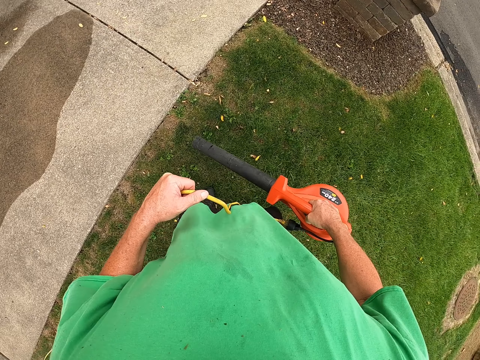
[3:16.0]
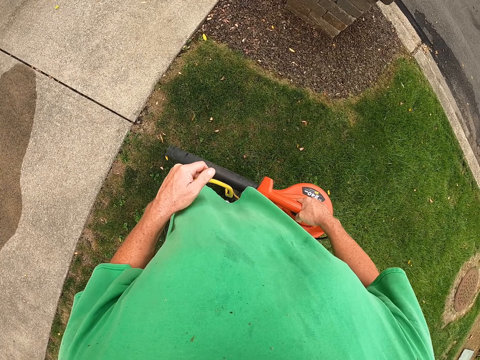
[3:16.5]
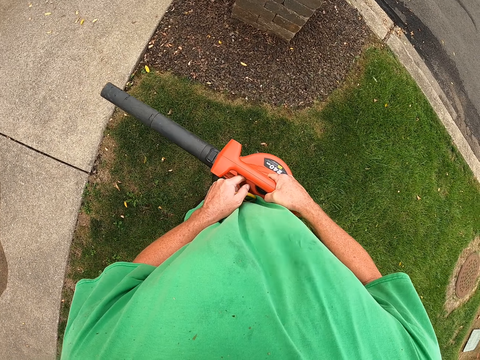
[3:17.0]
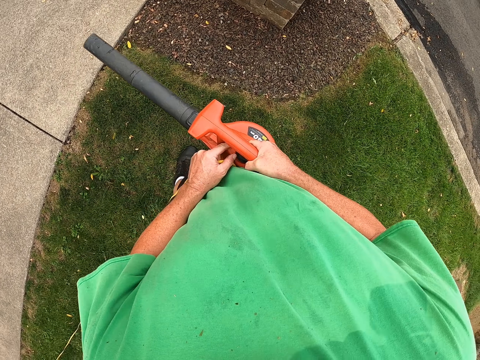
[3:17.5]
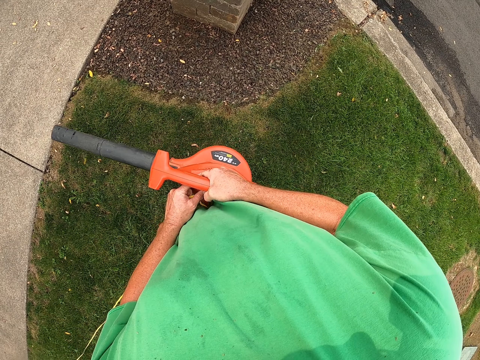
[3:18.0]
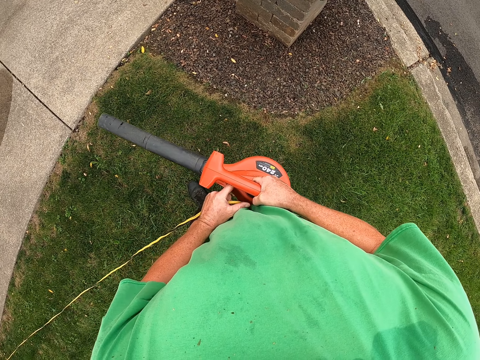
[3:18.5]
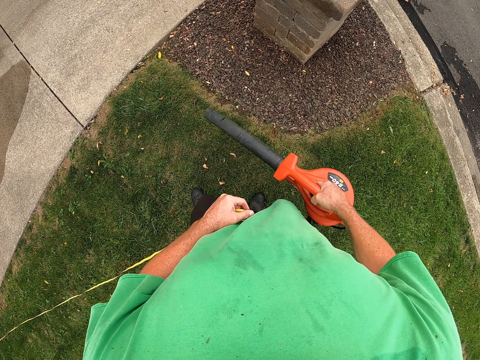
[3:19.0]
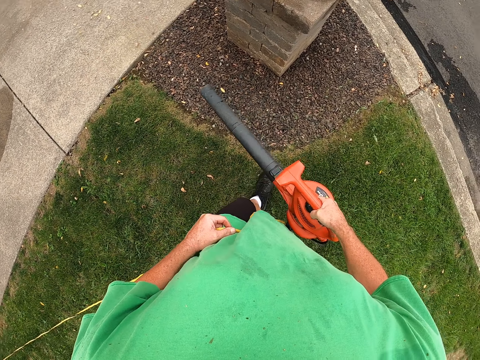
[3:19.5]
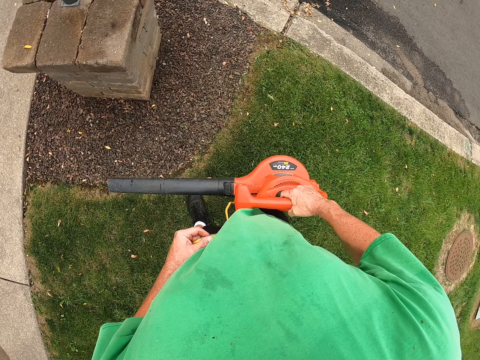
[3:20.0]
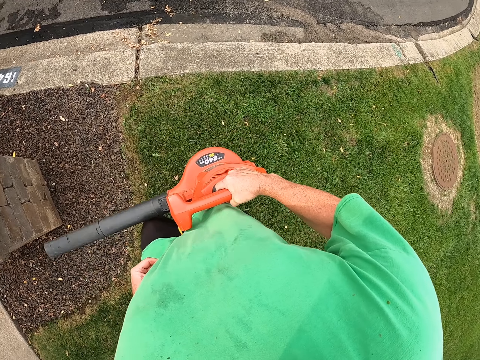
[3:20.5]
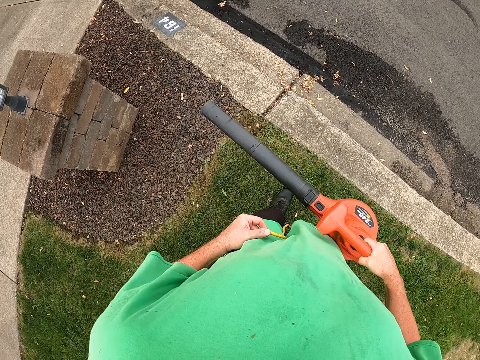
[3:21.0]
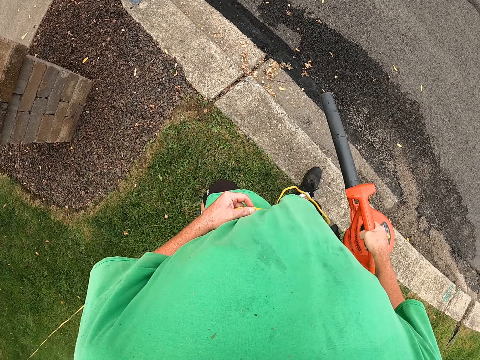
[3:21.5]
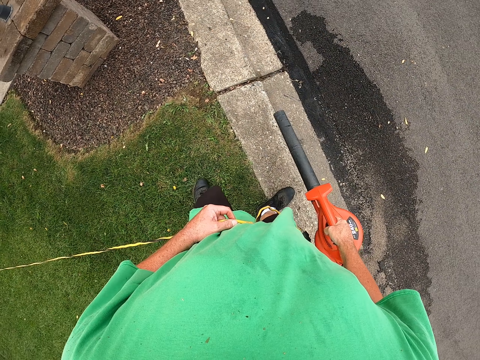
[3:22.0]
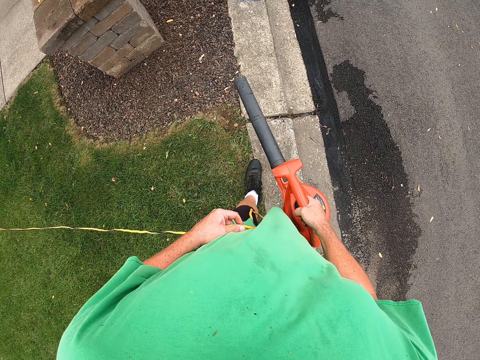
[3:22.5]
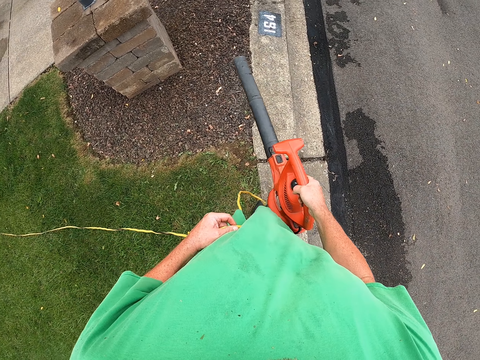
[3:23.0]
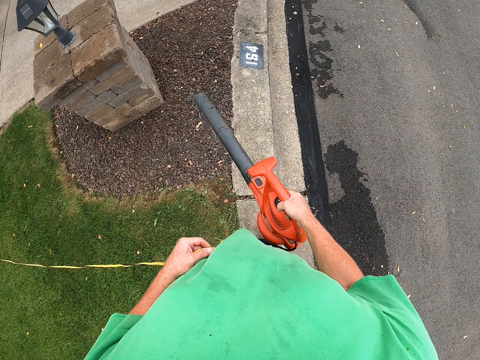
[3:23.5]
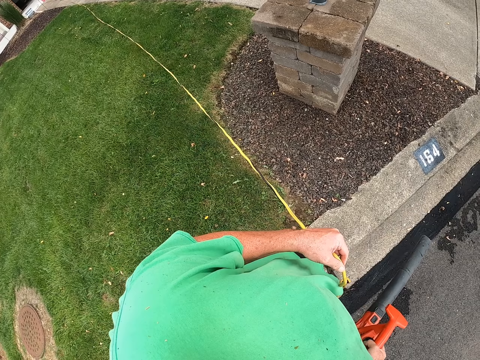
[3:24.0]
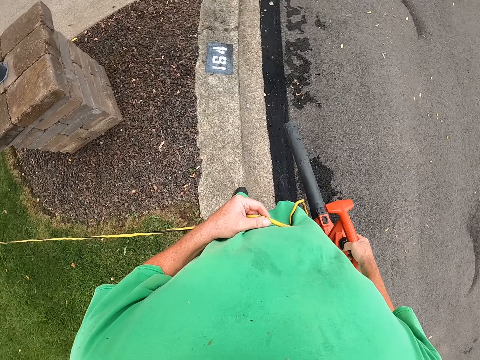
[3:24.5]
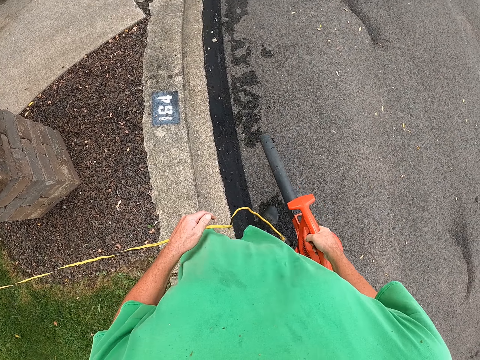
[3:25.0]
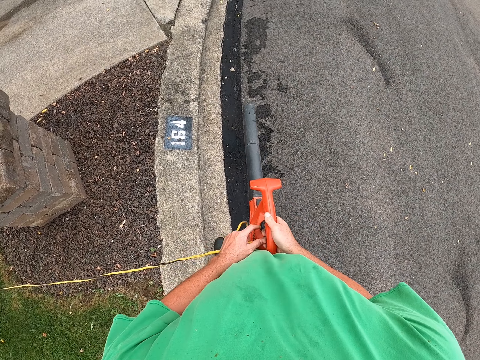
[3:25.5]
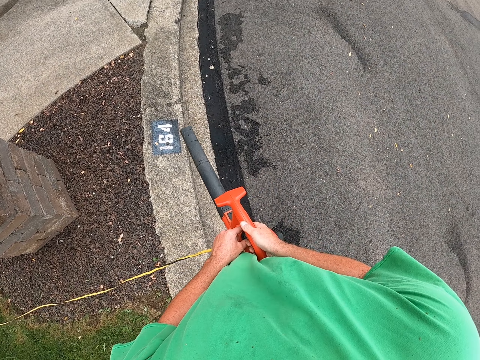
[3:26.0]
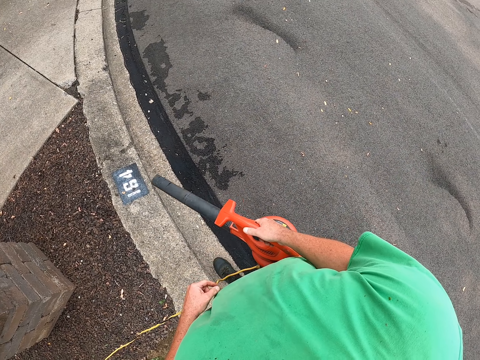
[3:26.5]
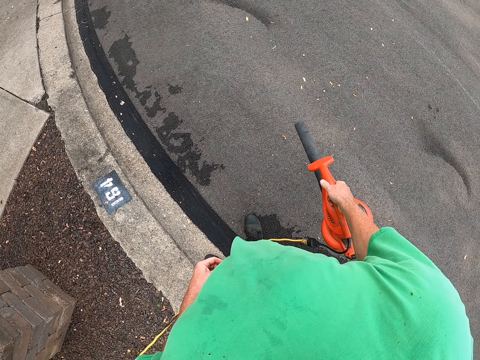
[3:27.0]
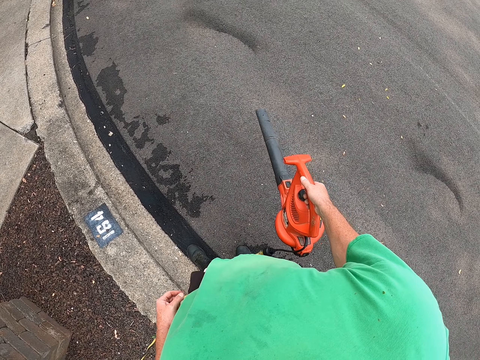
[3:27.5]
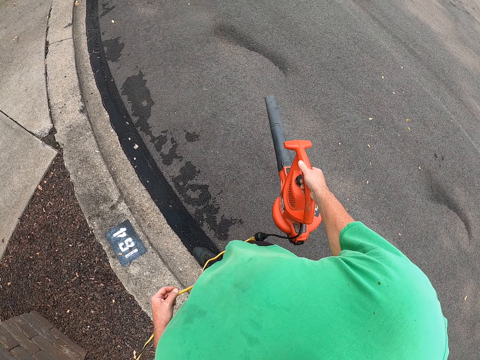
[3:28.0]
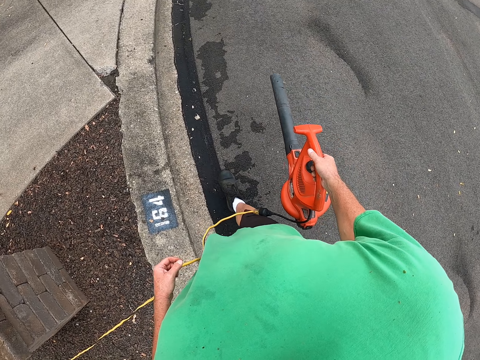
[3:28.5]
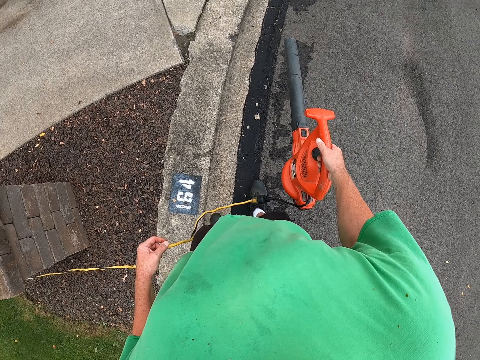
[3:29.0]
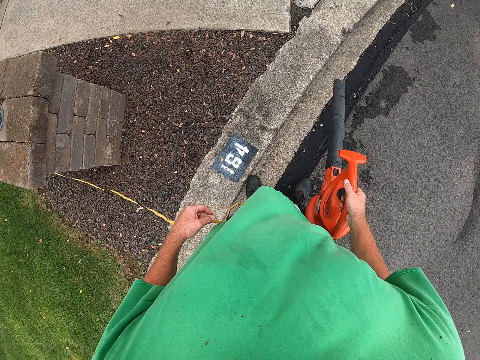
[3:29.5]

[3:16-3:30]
The camera wearer adjusts the blower button. They blow the flower leaves on the floor. They blow the flower leaves on the grass area. They blow the flower leaves on the floor. They adjust the blower button. They blow the flower leaves on the floor.

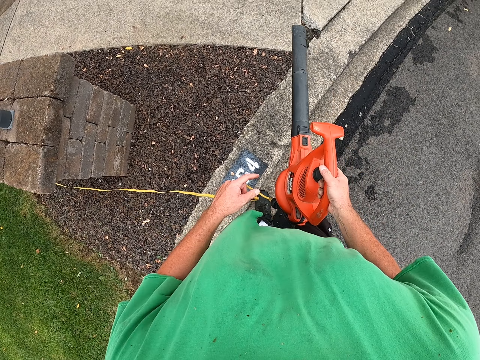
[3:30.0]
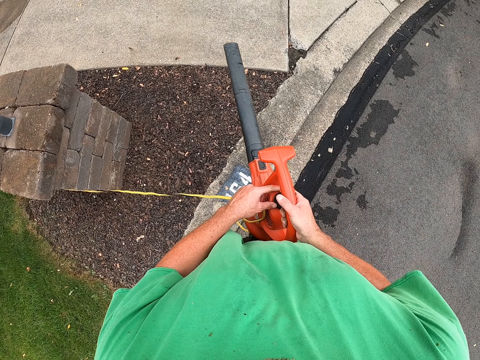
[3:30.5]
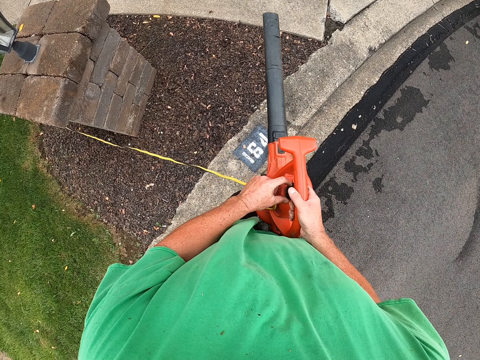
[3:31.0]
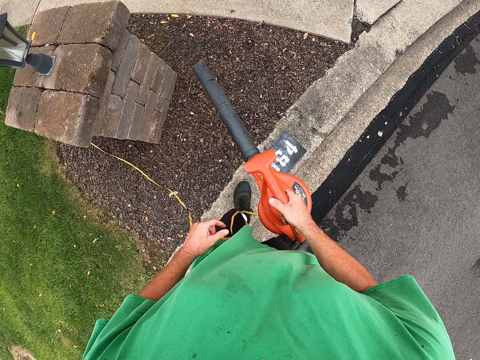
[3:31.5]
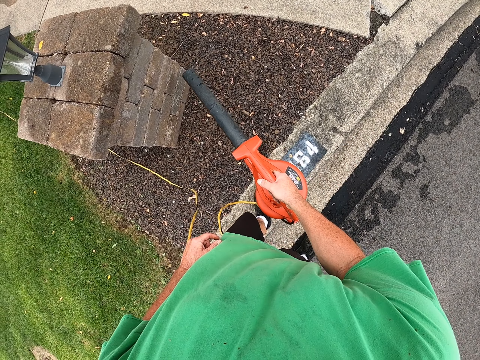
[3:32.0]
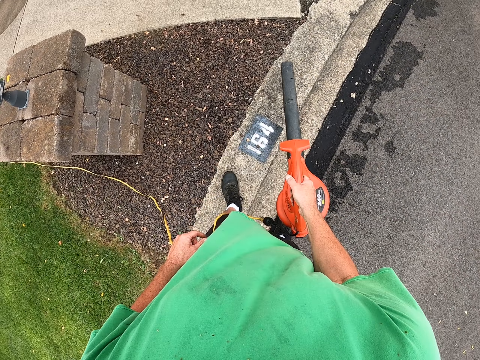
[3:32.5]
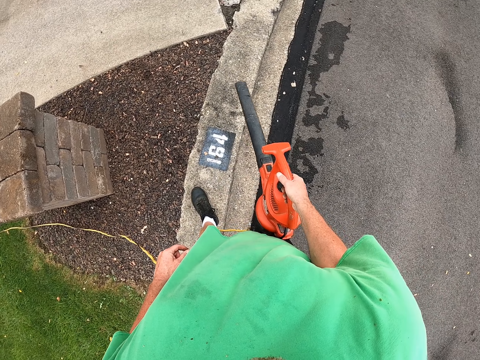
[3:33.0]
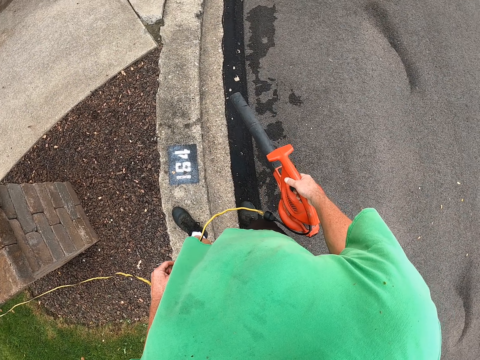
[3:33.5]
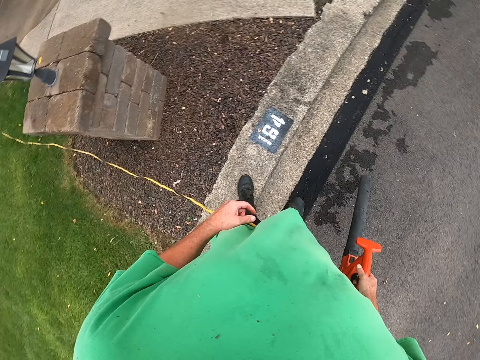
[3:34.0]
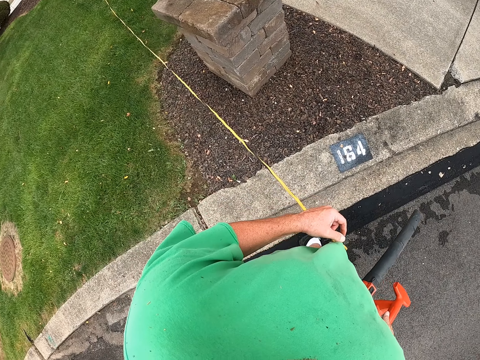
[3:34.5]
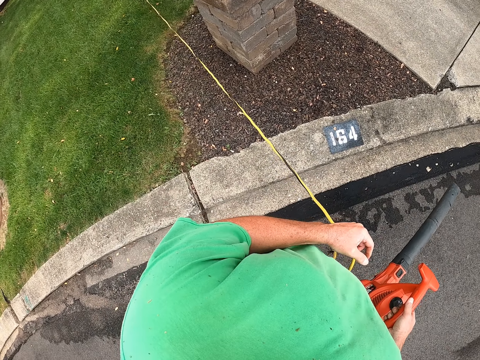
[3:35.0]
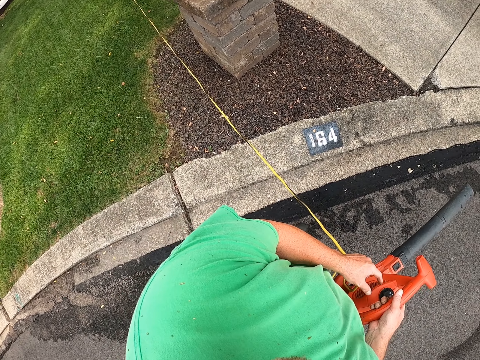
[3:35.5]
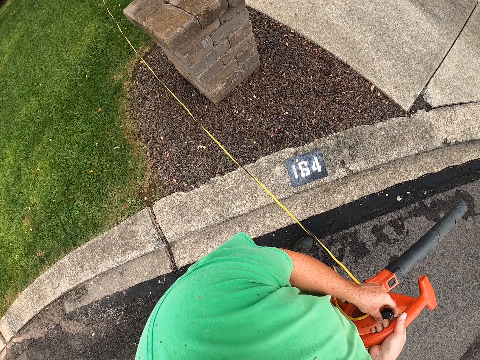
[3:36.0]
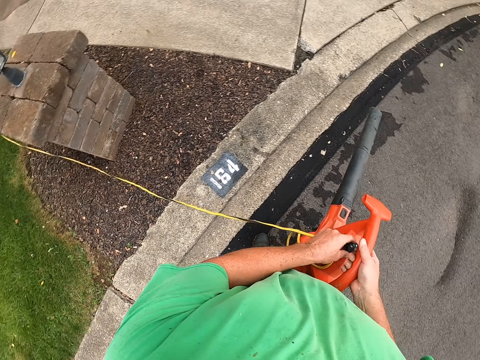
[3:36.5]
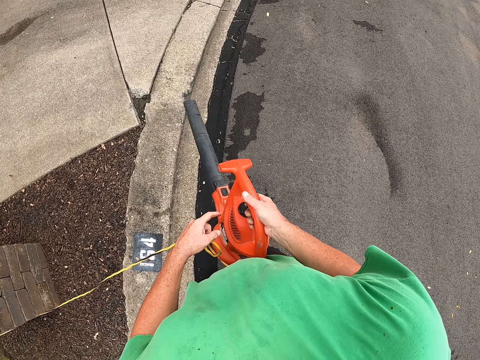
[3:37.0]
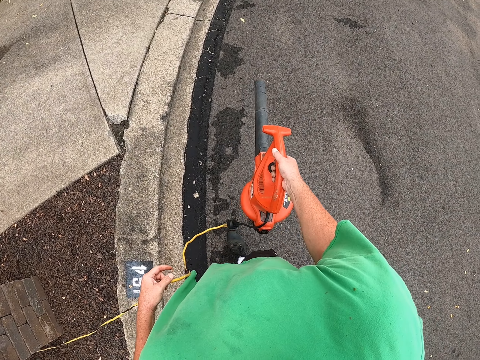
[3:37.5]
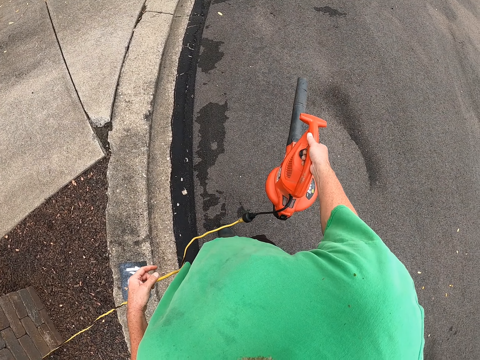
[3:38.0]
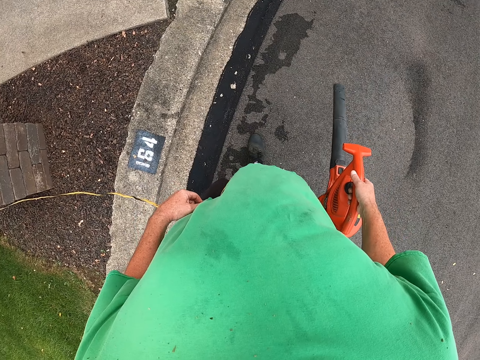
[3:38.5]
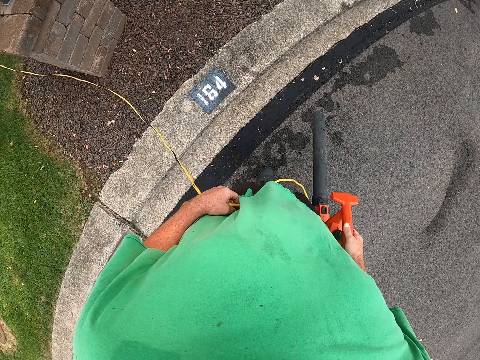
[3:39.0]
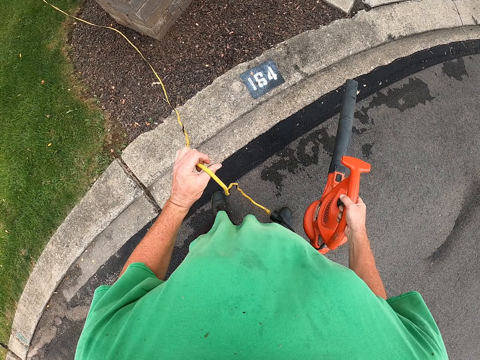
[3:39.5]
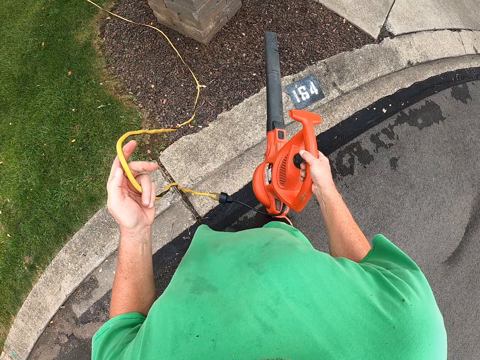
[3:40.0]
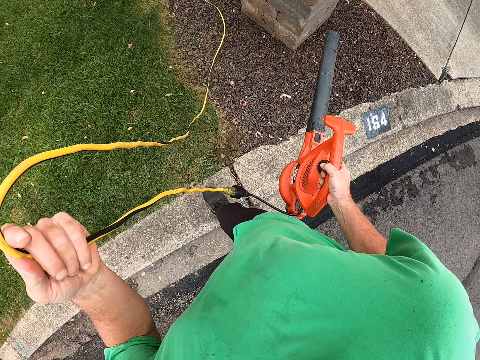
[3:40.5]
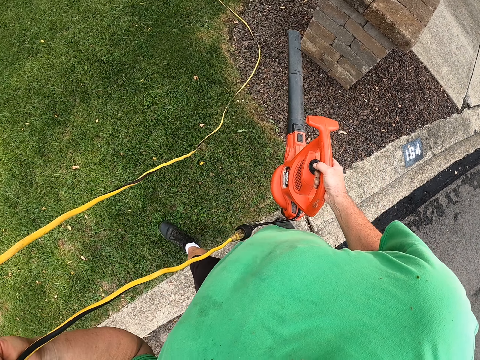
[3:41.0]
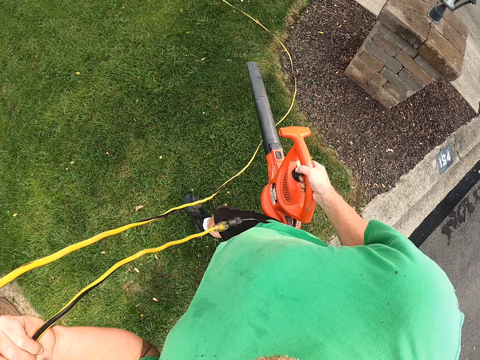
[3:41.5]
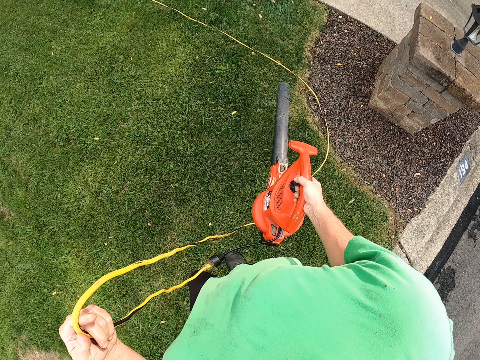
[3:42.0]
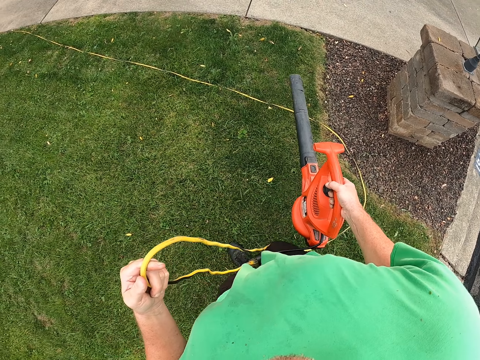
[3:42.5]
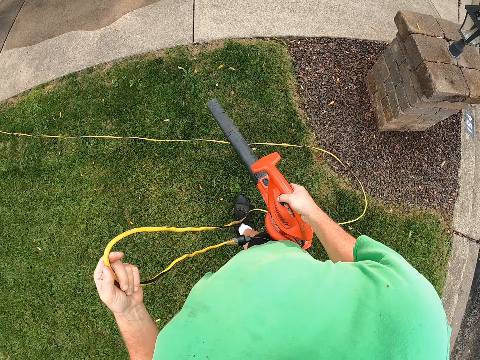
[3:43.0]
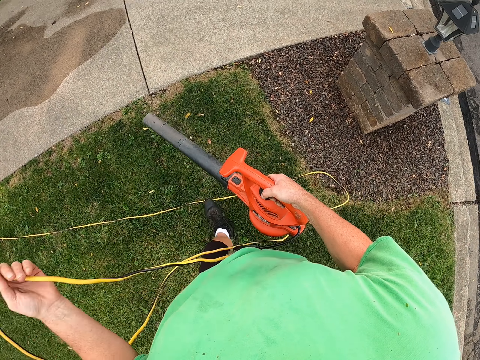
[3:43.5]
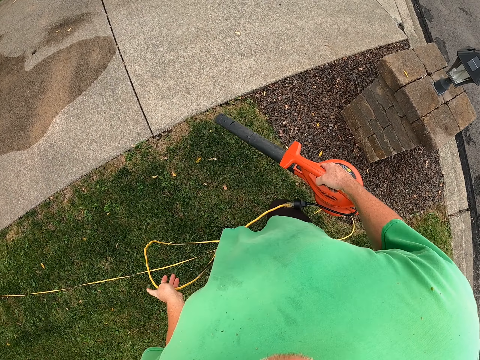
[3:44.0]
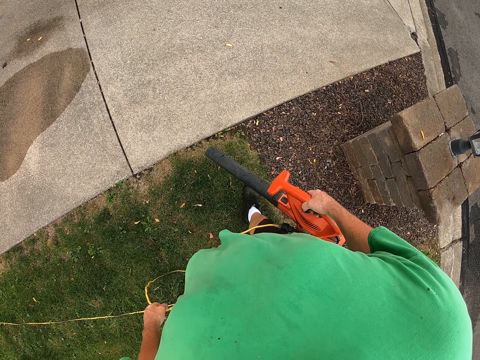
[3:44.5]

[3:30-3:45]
The camera wearer adjusts the blower button. They blow the flower leaves around. They adjust the blower button.
